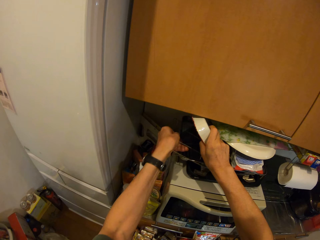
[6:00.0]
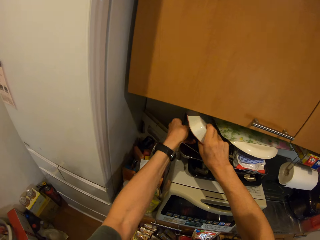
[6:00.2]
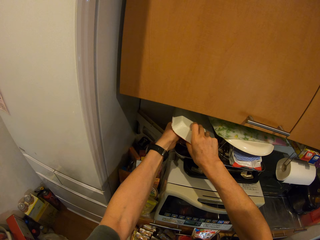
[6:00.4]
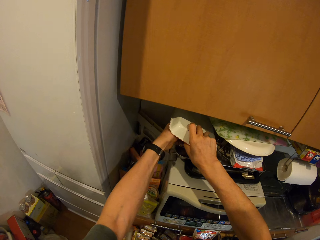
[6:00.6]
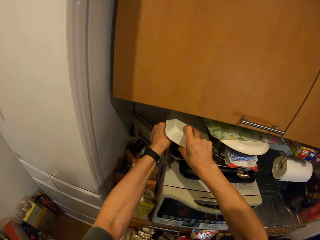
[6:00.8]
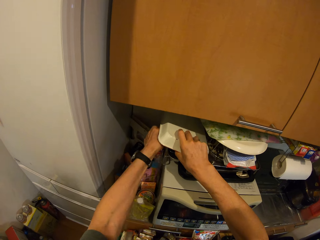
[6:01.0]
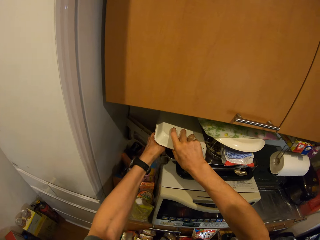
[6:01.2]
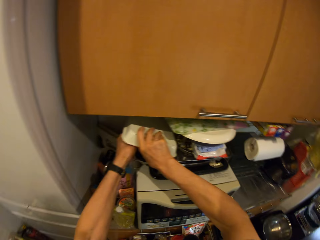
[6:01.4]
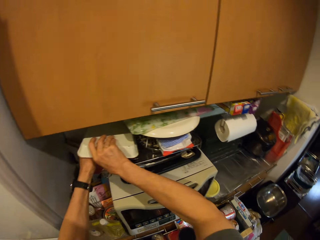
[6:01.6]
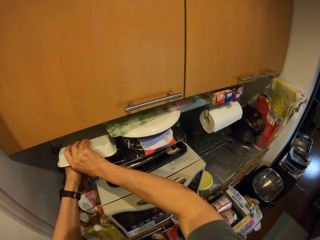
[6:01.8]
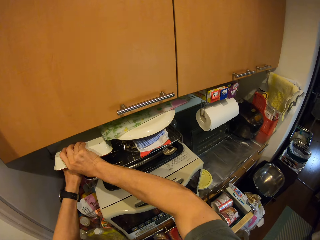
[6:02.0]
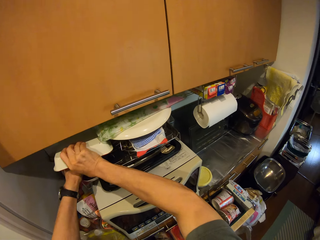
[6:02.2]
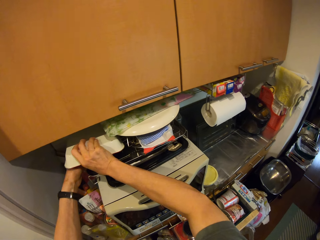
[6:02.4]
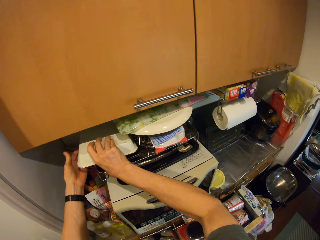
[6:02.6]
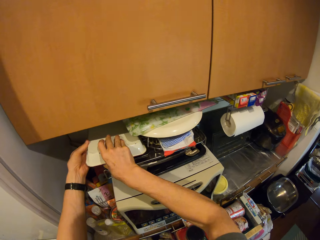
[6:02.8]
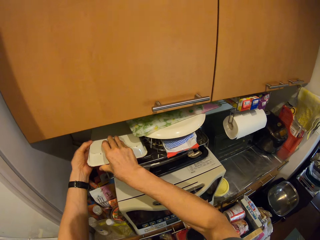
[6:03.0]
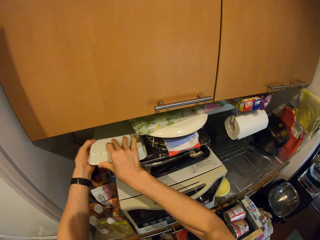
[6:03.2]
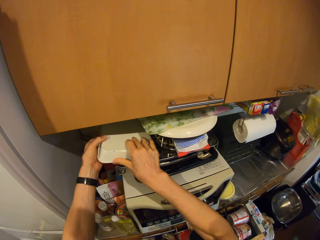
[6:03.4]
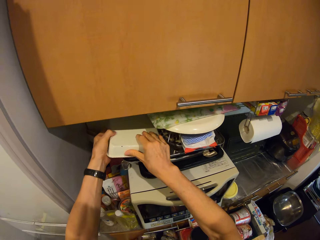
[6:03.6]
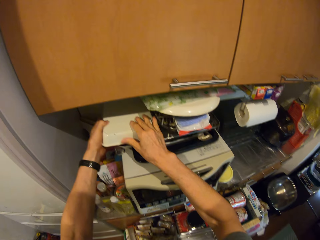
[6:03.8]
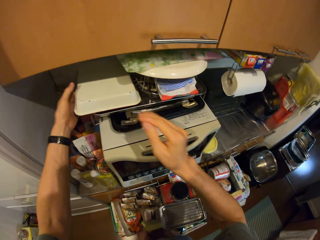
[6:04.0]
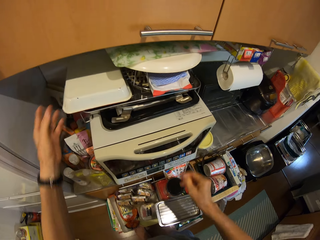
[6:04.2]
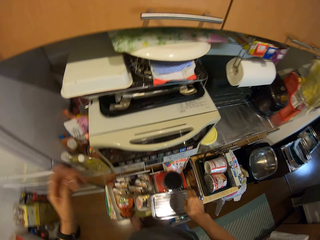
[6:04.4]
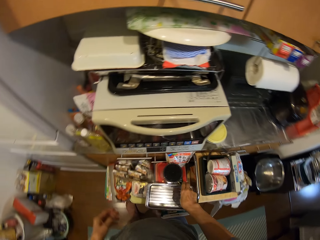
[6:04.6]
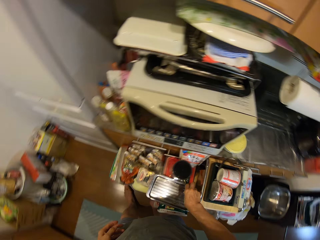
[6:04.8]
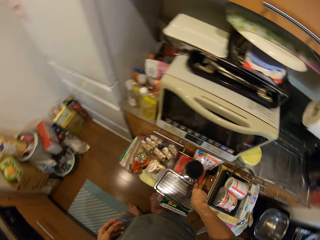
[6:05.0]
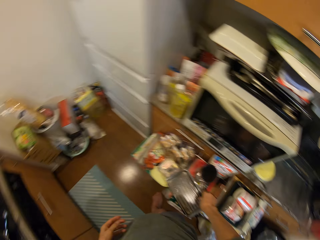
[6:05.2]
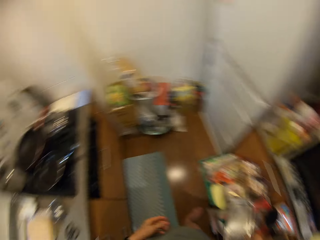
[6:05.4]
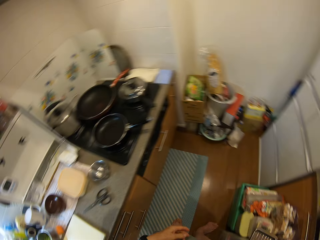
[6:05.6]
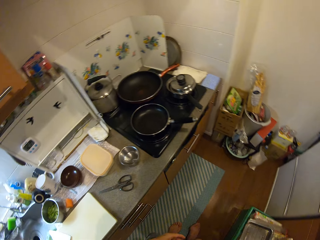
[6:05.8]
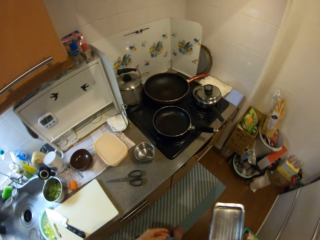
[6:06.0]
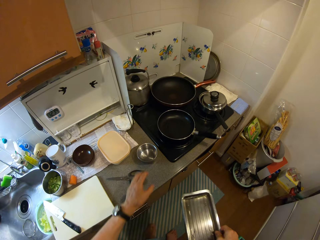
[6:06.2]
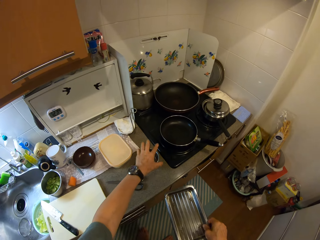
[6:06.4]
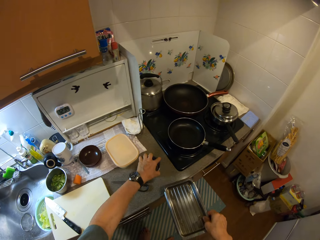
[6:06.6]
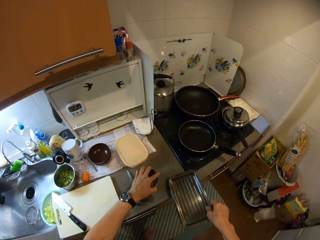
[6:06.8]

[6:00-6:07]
The camera wearer drops the tray on the microwave. He picks up the pan from the counter with his right hand. He moves another bowl on the counter with his left hand.

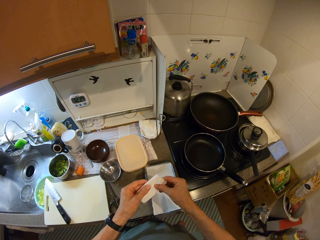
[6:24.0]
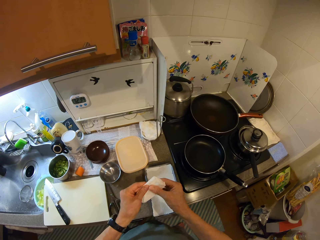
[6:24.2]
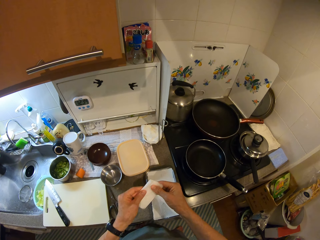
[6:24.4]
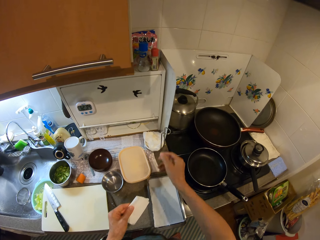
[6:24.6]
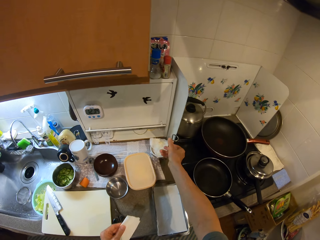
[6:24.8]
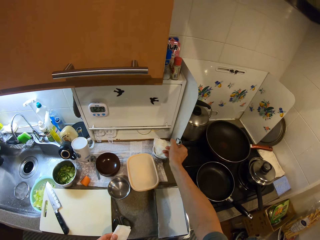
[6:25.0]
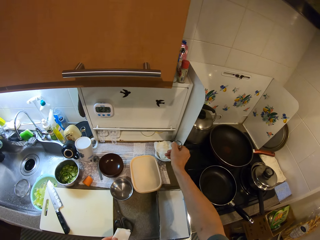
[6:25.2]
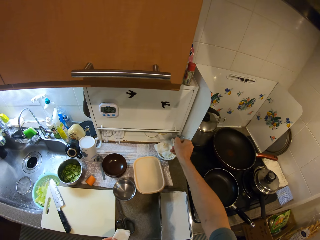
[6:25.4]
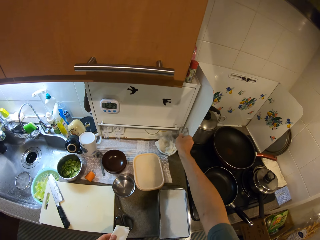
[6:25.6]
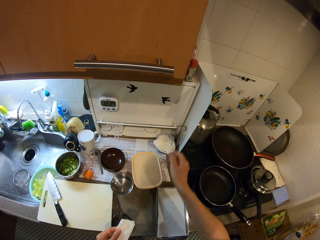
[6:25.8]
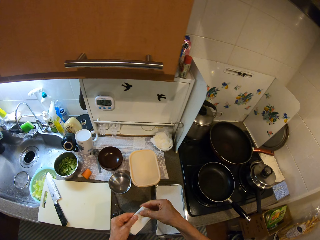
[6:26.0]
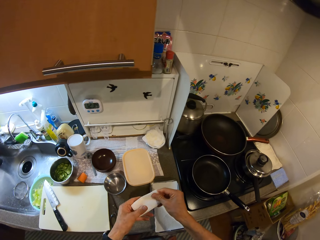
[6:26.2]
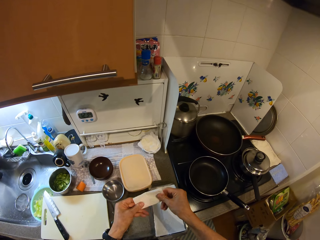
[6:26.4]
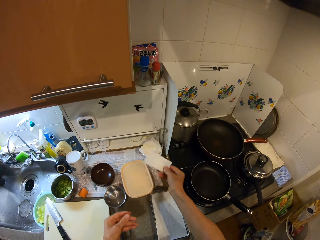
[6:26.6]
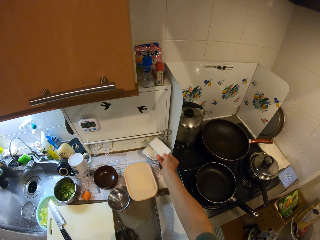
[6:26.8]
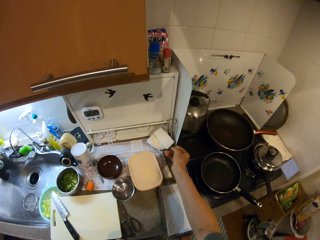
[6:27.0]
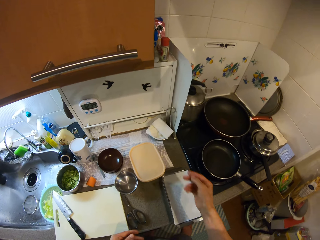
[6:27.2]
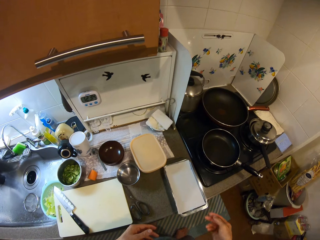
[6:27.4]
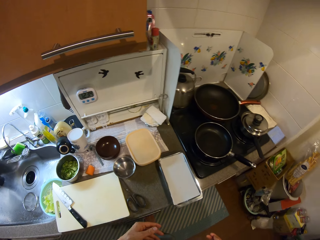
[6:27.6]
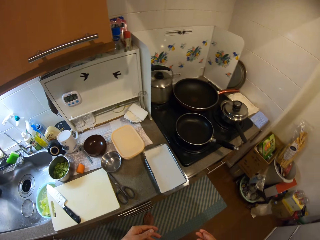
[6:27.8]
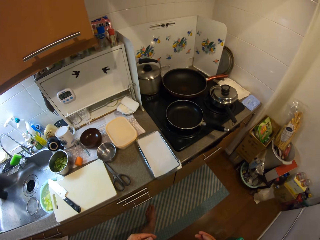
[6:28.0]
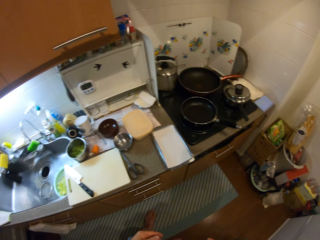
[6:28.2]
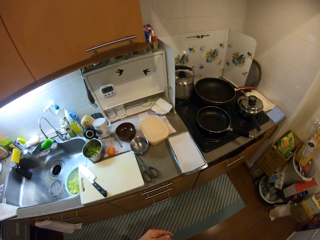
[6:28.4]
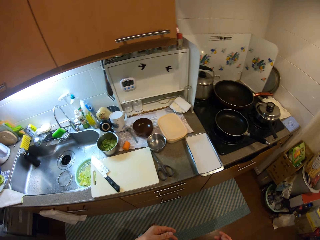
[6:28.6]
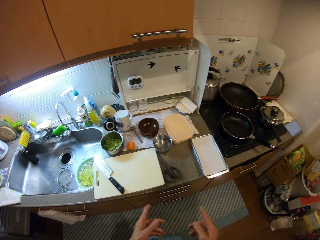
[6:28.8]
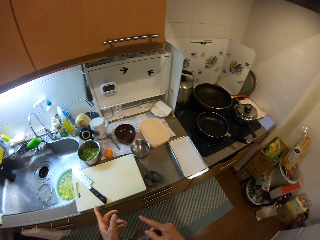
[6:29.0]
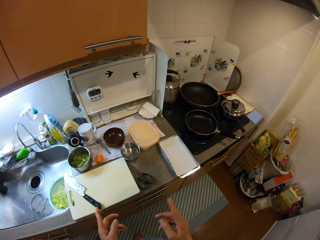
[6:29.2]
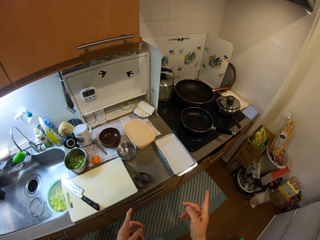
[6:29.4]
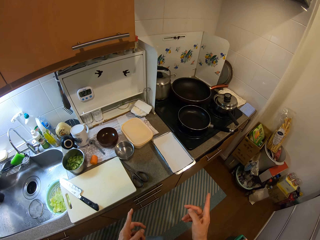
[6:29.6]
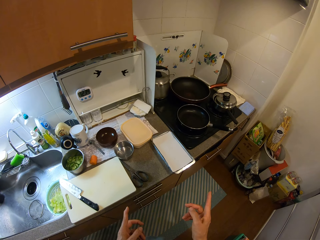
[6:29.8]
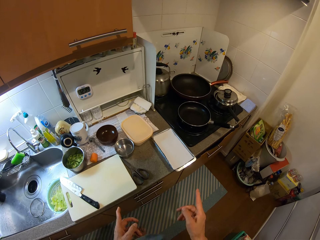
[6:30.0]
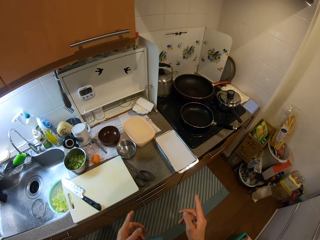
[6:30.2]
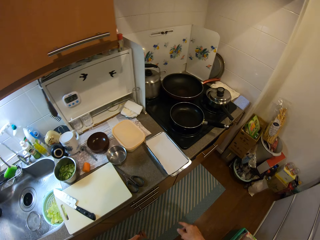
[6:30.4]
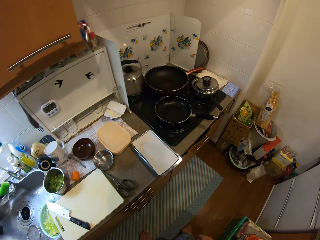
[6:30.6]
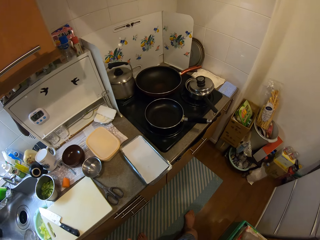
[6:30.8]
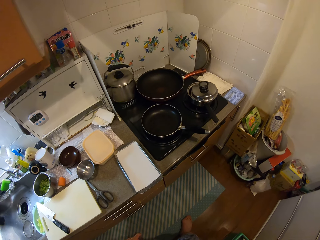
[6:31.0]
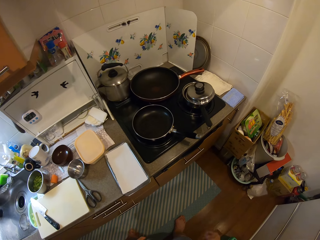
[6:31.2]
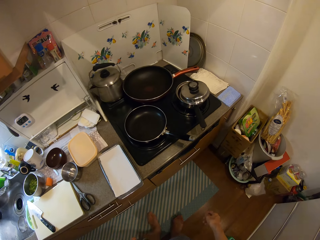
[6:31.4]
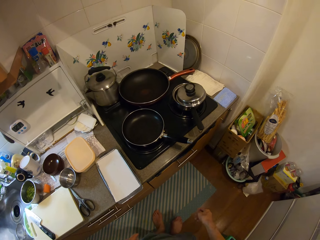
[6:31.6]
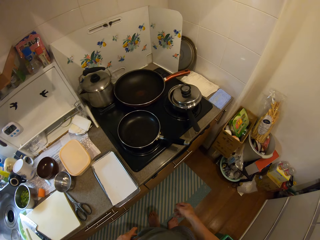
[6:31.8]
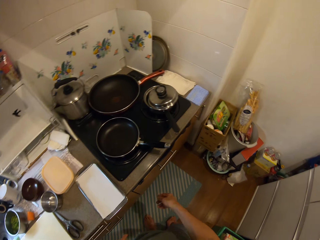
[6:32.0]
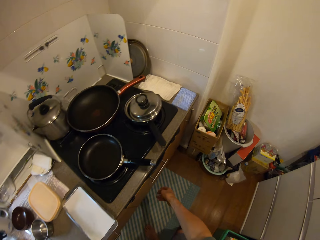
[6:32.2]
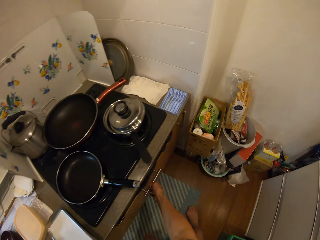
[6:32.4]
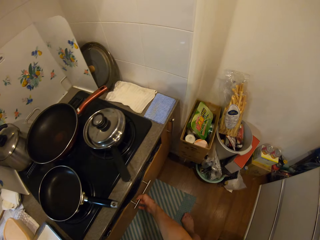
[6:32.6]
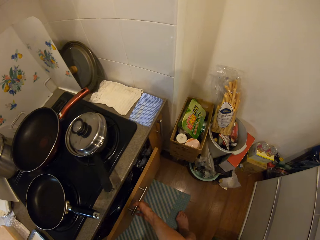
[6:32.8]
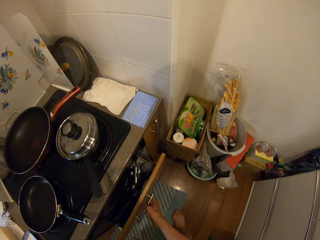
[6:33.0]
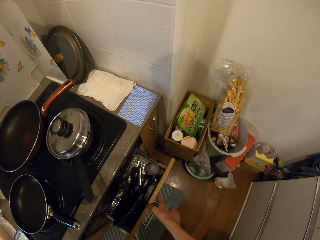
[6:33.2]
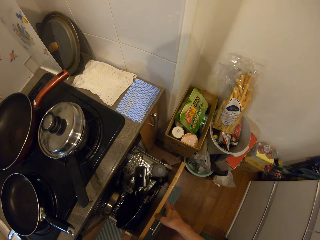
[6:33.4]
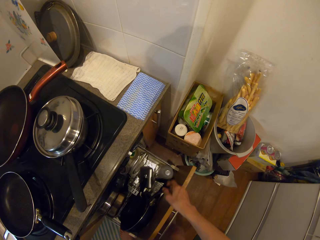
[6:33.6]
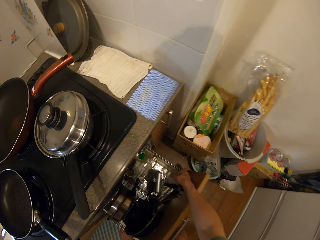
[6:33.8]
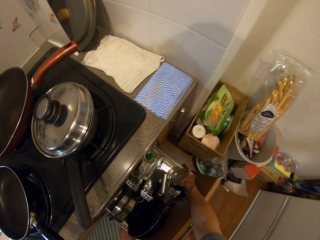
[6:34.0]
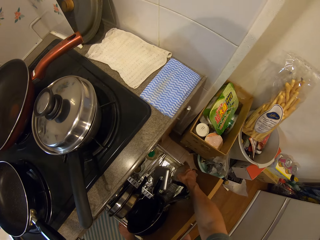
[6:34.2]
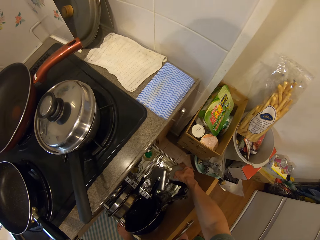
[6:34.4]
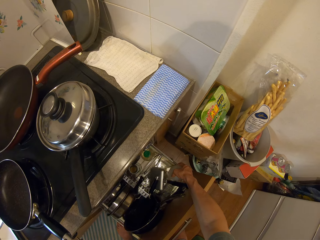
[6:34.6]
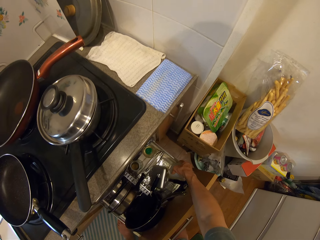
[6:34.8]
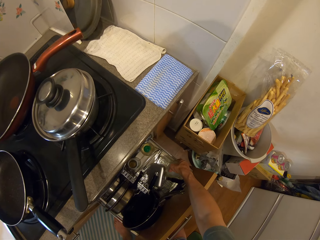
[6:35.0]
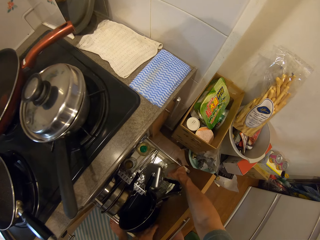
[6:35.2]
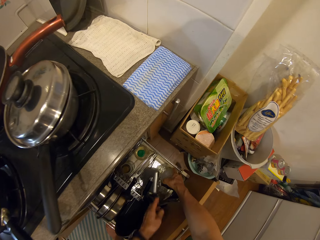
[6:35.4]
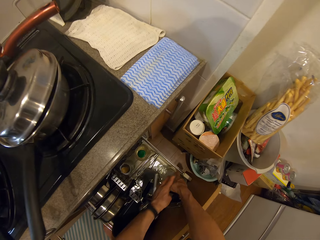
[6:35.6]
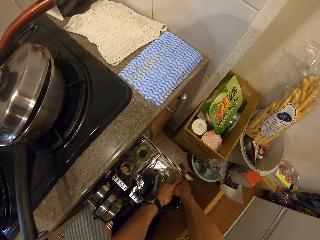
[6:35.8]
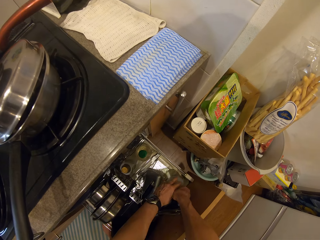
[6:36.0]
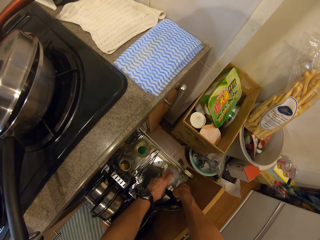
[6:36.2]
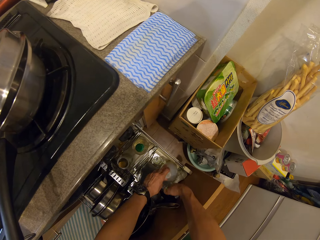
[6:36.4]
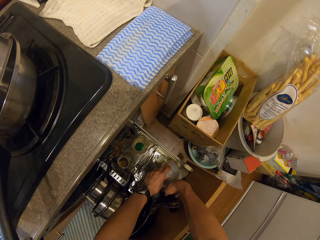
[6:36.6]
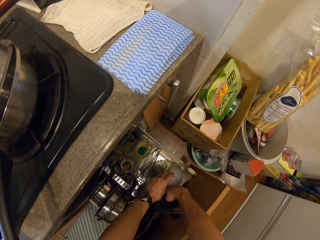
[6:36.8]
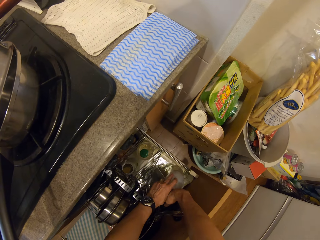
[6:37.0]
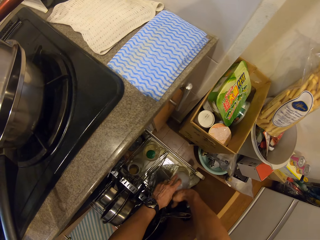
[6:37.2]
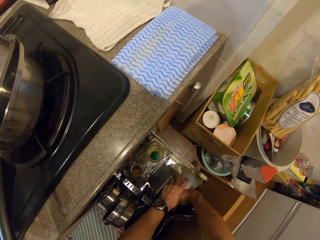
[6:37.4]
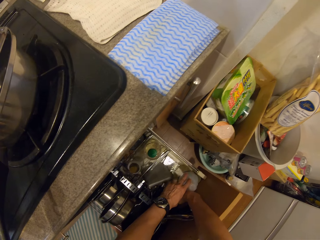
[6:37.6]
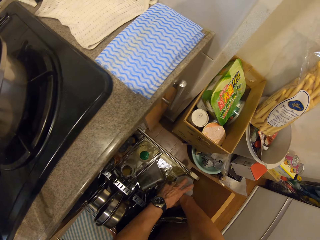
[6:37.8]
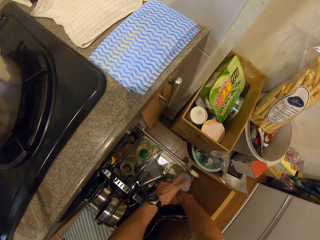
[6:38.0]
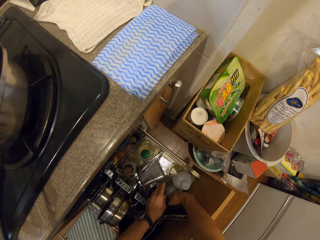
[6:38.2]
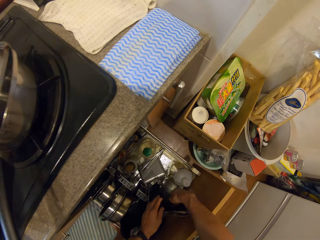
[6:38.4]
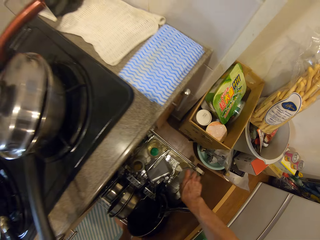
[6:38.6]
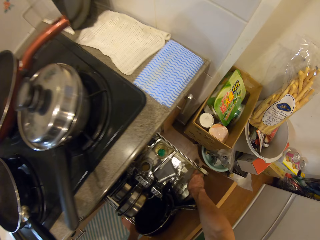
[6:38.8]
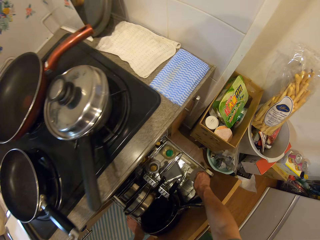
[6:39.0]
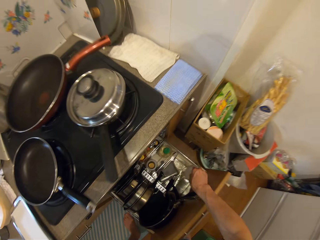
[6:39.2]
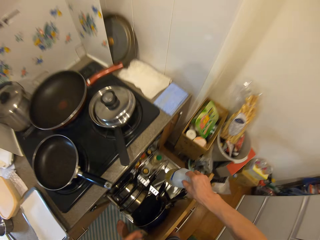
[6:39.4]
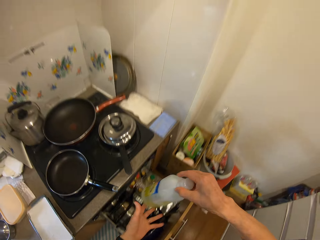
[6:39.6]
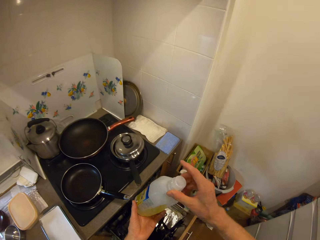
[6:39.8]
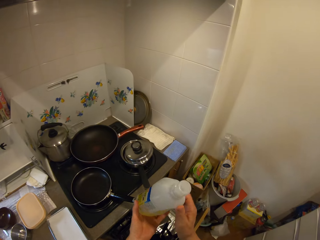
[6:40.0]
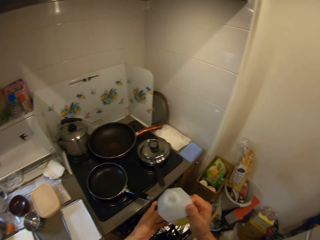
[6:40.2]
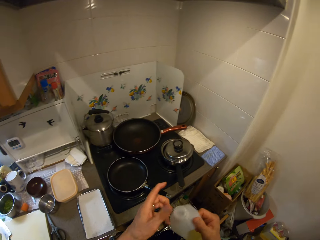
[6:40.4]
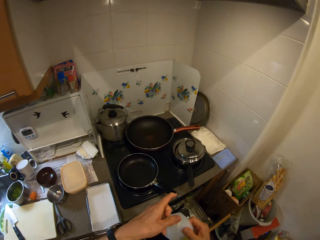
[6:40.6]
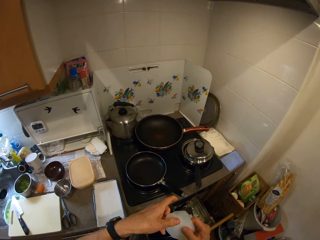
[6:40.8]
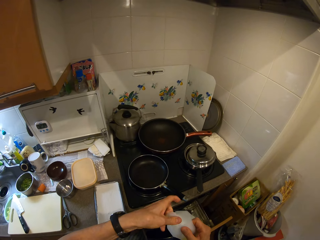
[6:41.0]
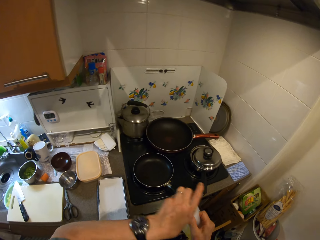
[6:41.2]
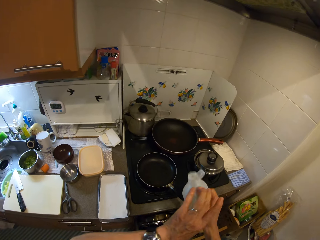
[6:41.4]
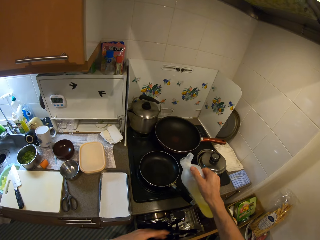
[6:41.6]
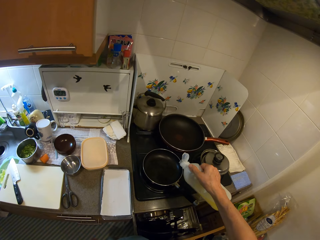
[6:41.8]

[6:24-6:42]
The camera wearer moves a stand on the counter with his right hand. He drops the other half of the tissue on the stand. He looks around the kitchen. He opens a drawer with his right hand. He picks up a bottle of oil from the drawer with his right hand. He clears the drawer with his hands. He picks up the bottle of oil from the drawer with his right hand. He opens the bottle of oil.
